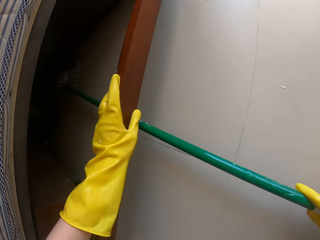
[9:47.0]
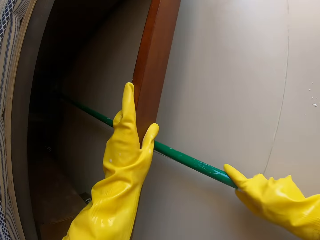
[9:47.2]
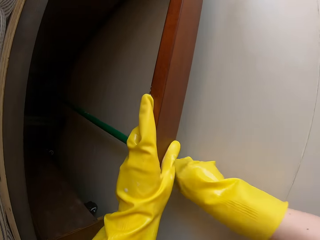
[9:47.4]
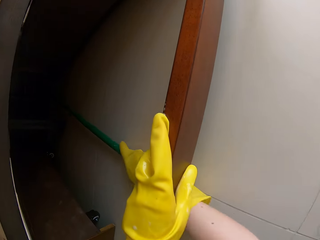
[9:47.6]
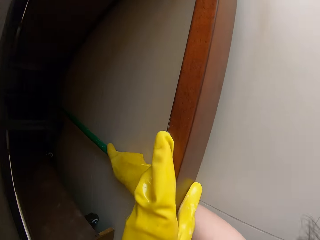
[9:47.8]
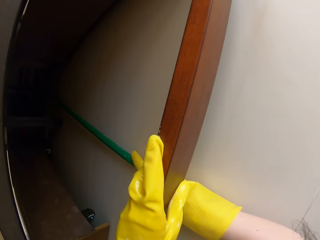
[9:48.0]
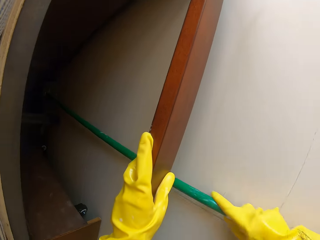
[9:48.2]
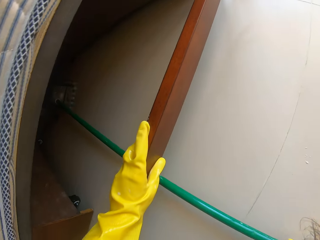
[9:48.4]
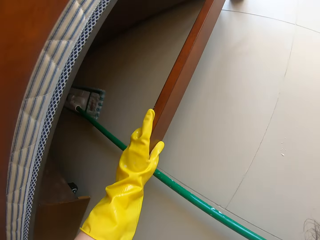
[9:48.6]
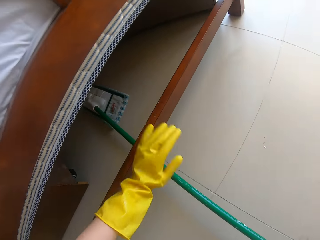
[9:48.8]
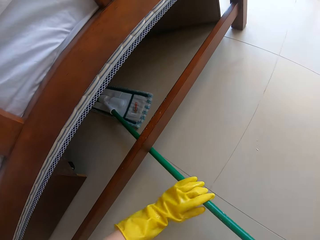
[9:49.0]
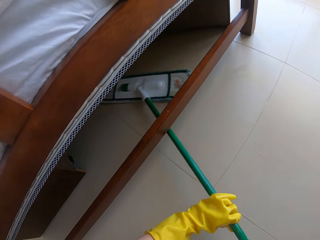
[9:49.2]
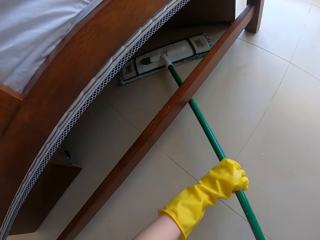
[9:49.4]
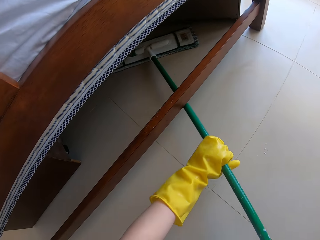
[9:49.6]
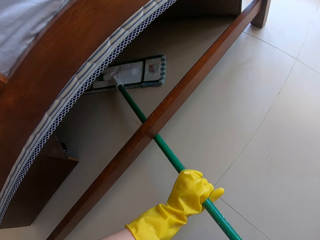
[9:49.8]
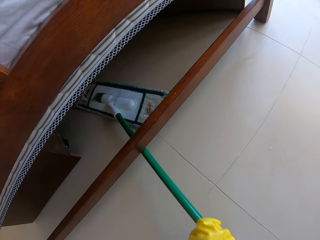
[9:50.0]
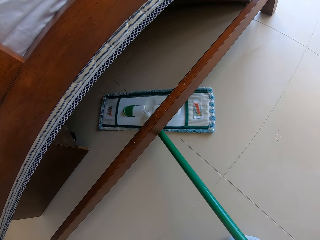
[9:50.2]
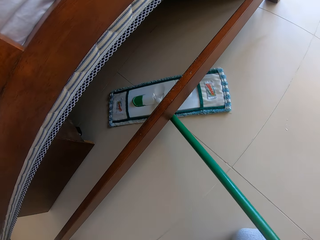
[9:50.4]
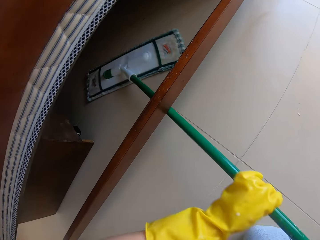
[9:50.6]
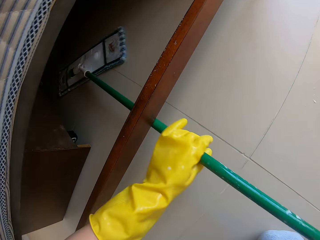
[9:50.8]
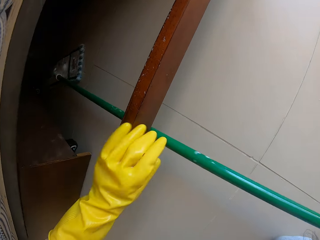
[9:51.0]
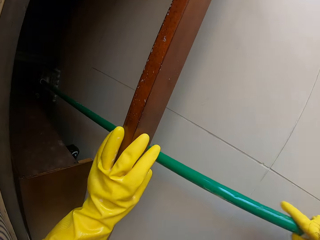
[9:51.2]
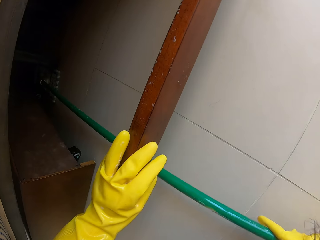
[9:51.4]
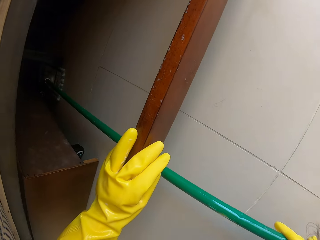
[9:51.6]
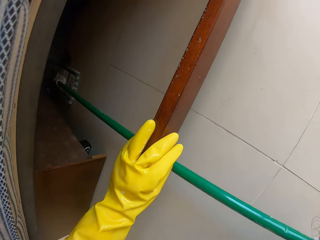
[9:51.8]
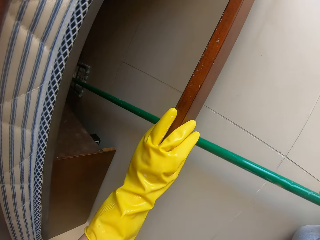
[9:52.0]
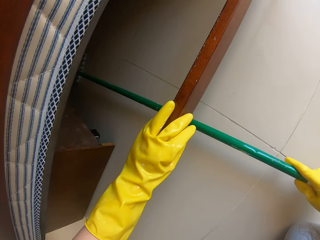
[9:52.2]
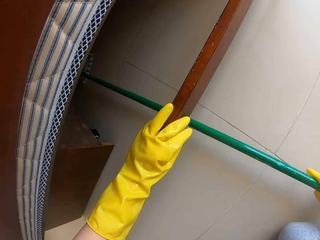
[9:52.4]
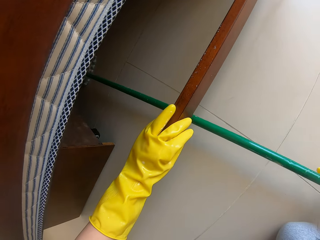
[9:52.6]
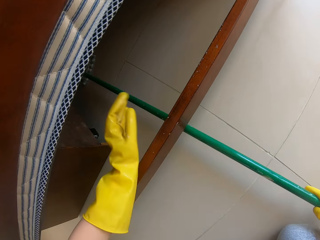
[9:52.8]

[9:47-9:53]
The camera wearer sweeps under the bed using the push broom.

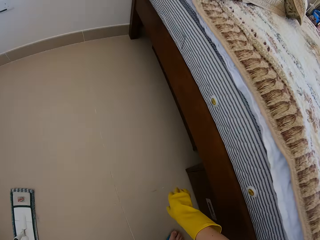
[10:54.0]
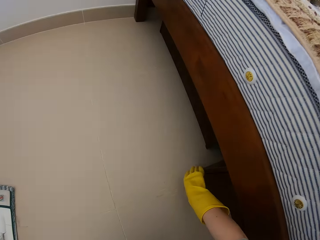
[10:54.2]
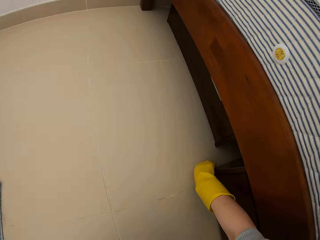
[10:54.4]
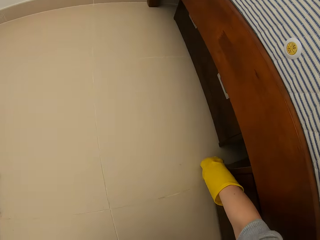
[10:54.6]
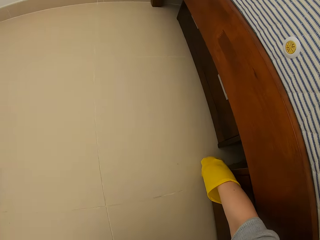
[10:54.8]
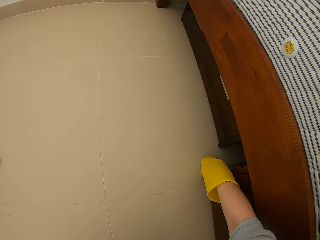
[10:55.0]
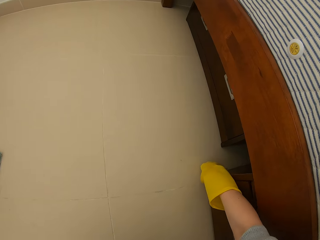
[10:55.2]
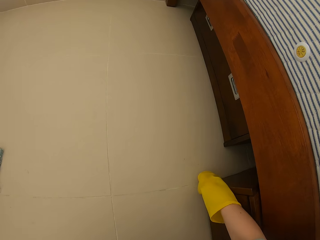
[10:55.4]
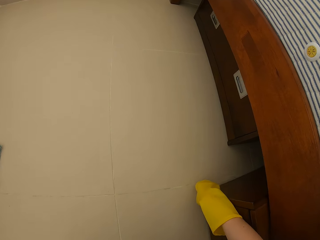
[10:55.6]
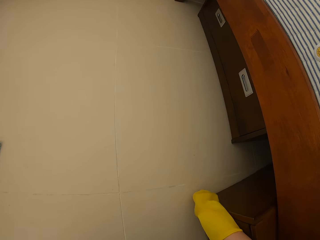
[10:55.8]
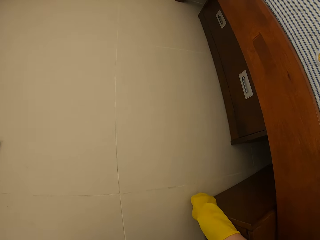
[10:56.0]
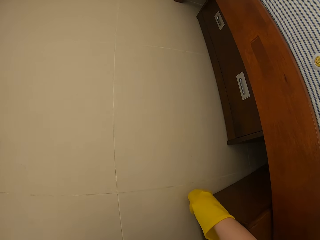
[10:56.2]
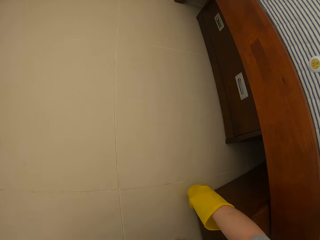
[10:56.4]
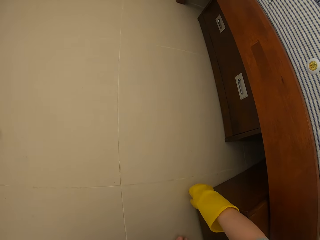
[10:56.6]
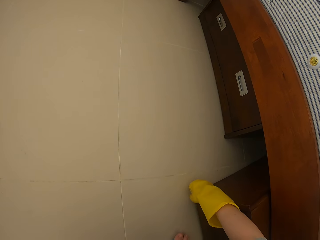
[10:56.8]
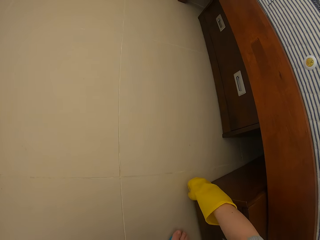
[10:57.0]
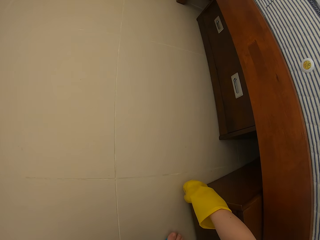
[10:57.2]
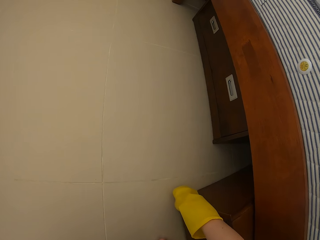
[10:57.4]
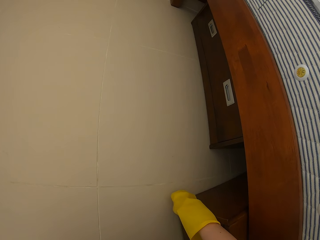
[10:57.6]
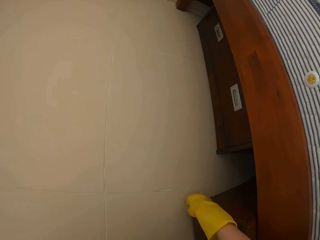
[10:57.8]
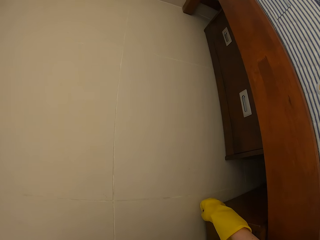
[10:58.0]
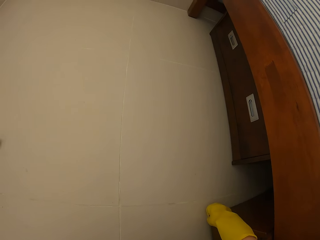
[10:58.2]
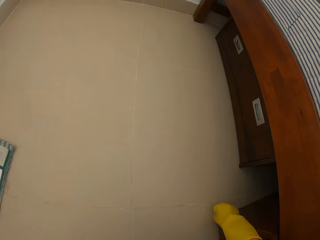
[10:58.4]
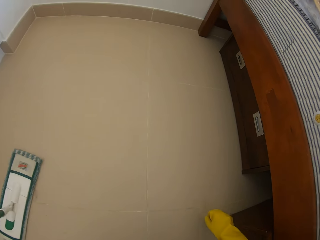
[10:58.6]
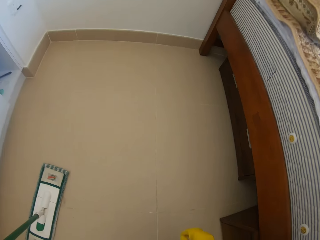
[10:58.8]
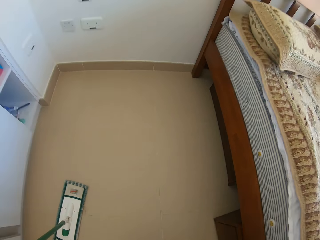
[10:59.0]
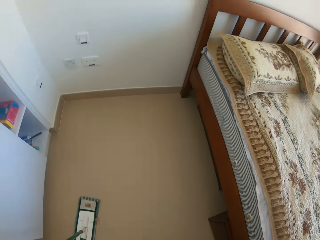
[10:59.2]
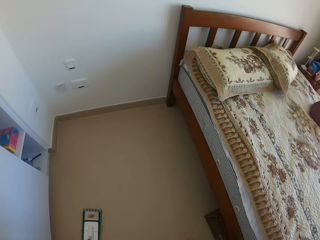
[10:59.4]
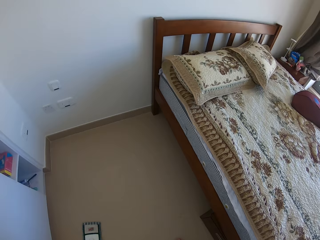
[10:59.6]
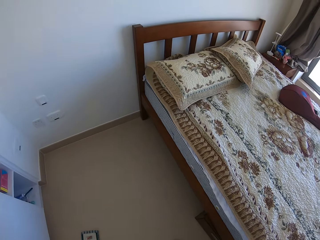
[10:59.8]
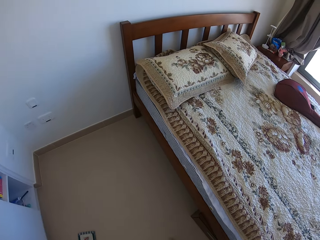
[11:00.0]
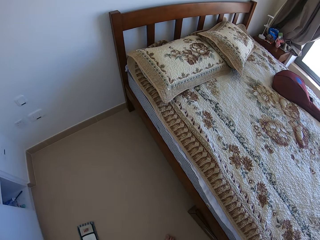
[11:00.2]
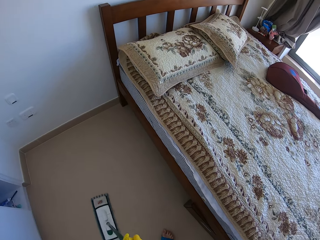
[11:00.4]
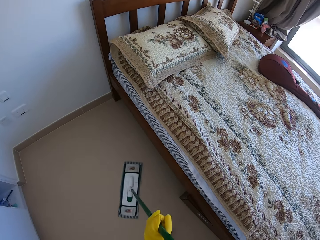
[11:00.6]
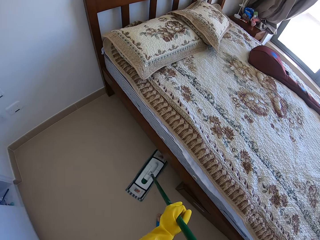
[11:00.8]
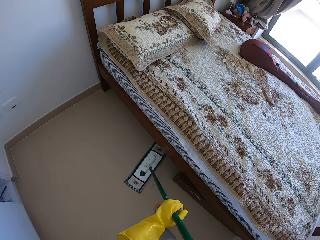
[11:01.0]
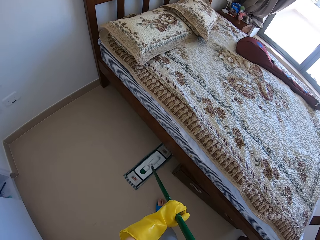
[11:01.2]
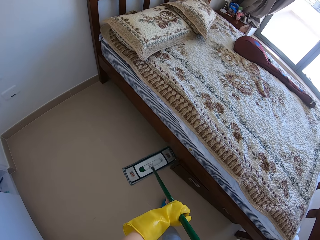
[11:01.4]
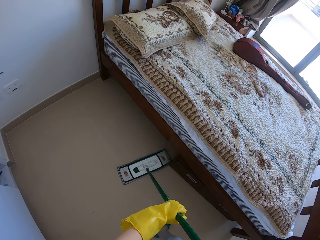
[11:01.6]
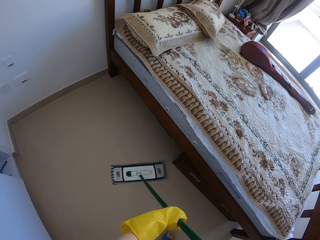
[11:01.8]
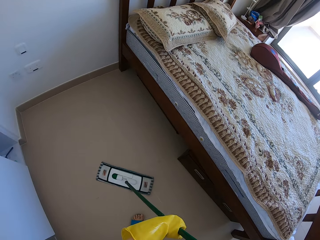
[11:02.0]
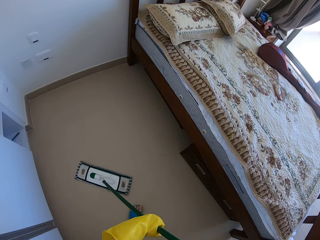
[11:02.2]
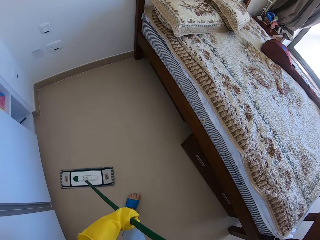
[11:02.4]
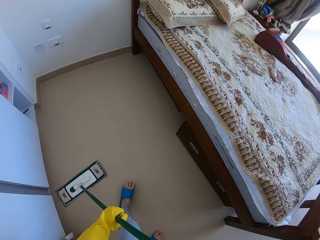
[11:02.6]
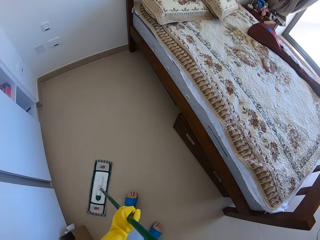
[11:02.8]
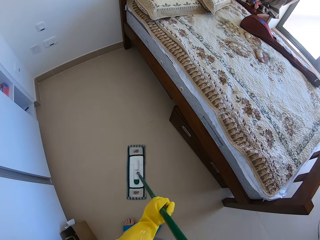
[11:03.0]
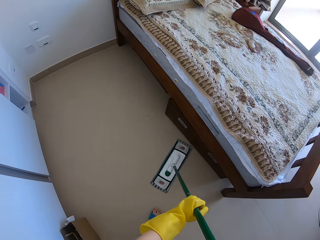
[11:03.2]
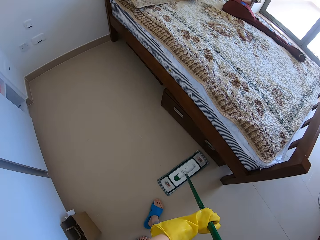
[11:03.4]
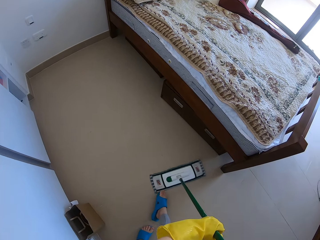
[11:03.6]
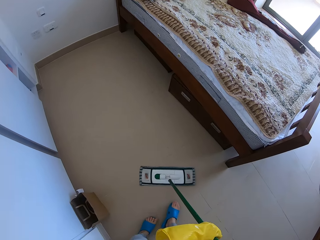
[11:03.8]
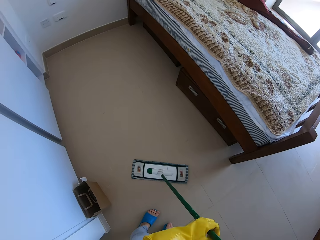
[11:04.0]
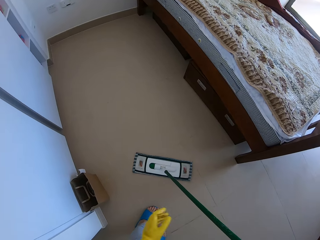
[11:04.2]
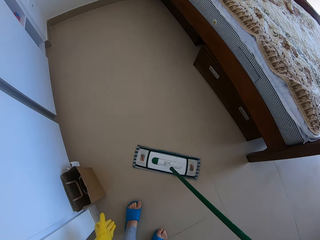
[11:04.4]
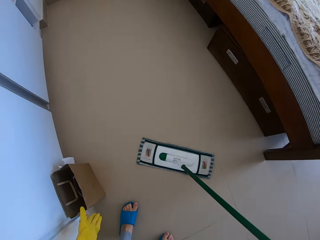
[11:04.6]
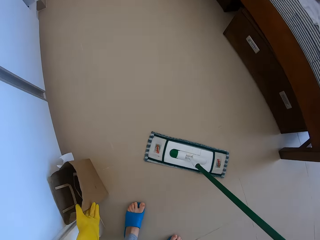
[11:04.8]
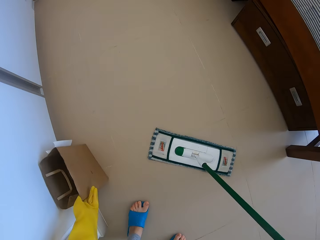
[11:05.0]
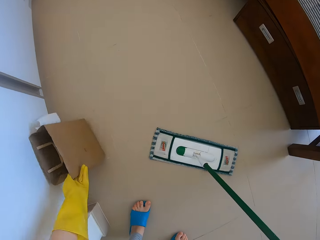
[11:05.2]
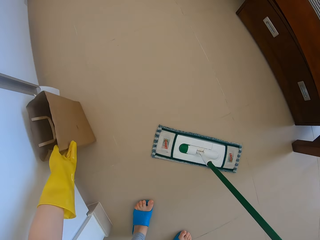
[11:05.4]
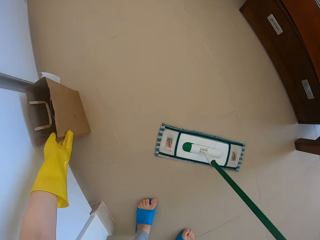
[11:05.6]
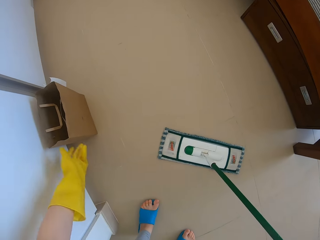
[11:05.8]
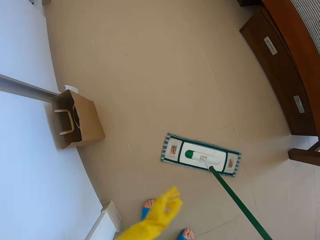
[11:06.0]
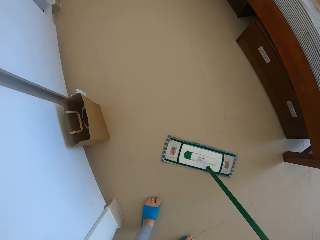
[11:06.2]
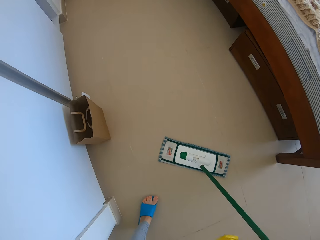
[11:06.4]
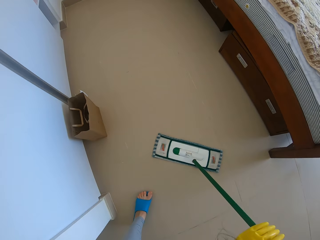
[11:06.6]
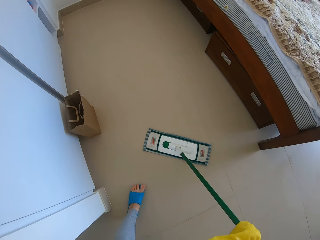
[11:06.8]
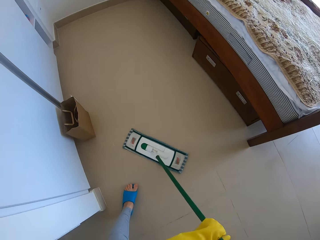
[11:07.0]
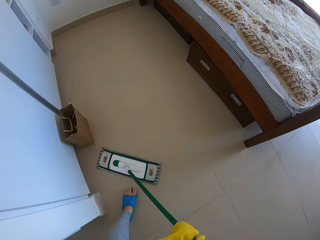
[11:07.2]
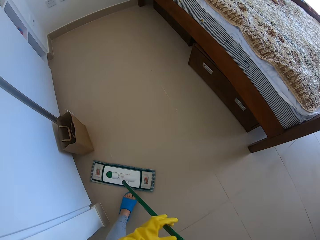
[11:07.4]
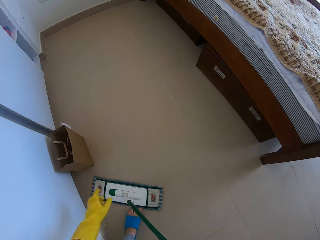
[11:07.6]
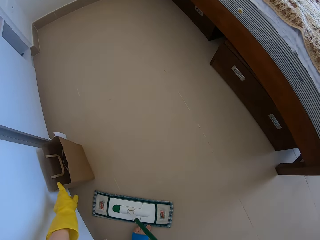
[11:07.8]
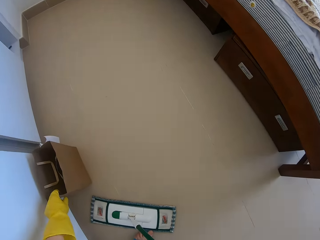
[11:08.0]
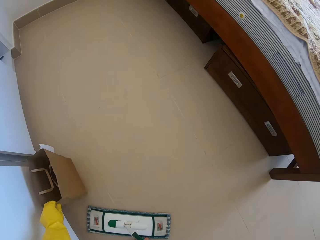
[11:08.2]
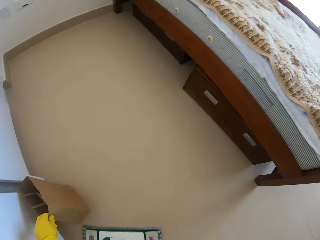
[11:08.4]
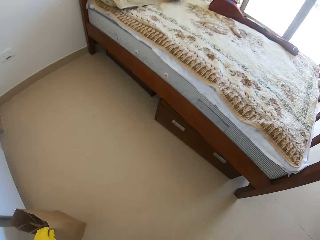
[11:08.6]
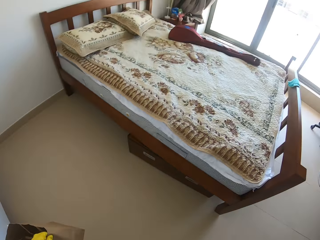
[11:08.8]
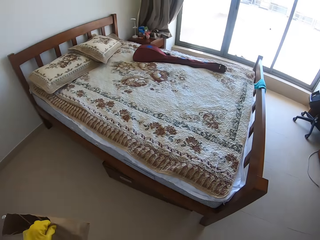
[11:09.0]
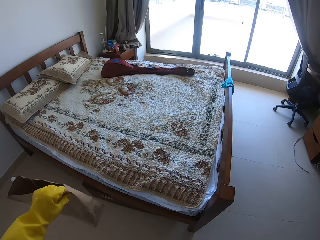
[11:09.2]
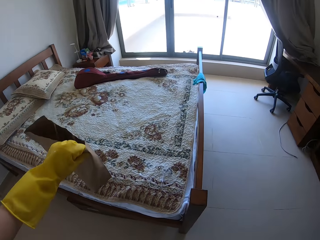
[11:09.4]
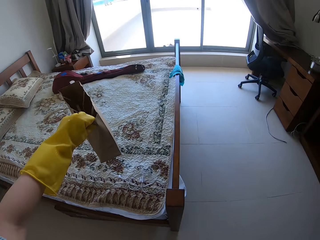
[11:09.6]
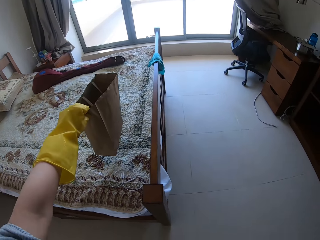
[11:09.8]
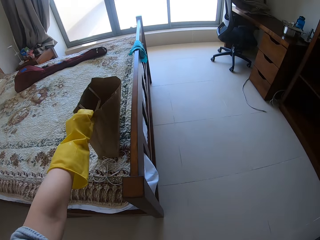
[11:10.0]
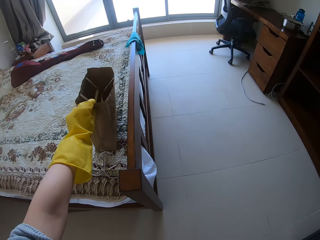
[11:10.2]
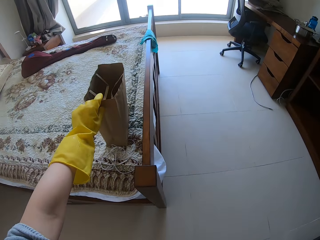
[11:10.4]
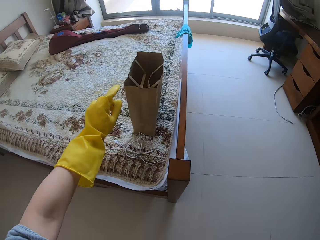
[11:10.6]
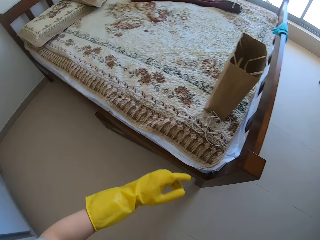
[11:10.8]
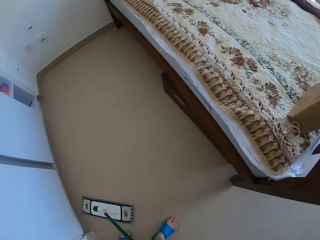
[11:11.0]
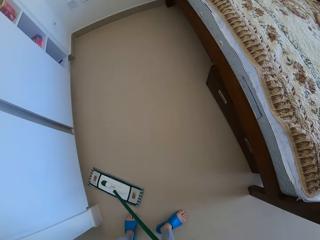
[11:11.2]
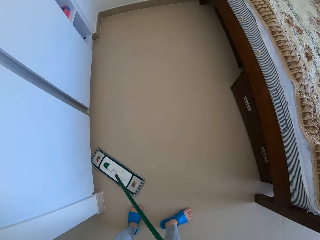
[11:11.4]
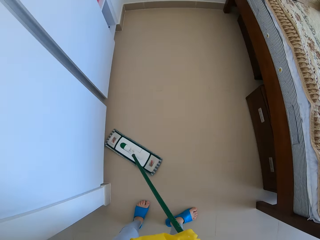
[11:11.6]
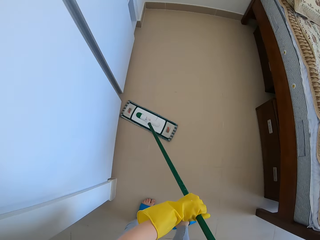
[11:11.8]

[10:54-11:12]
The camera wearer pushes the bed drawer. They push the carrier bag. They put the carrier bag on the bed.
